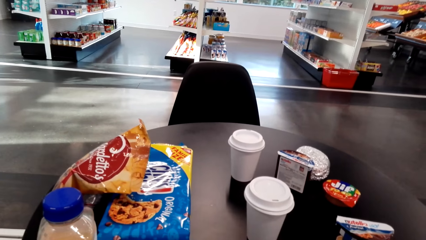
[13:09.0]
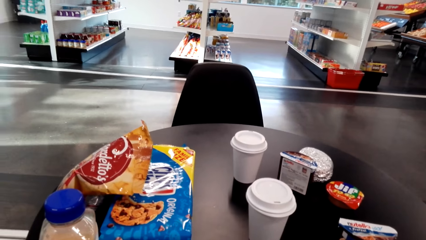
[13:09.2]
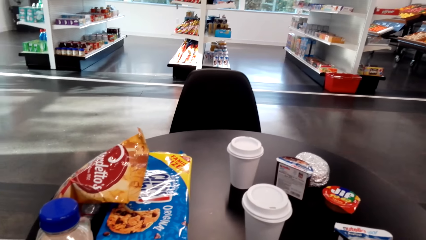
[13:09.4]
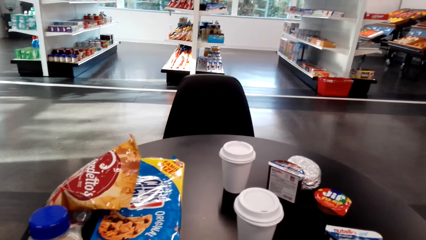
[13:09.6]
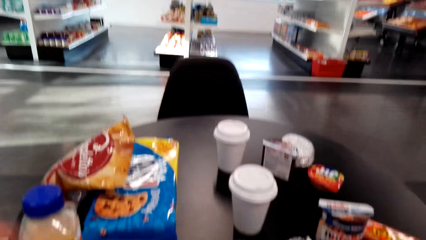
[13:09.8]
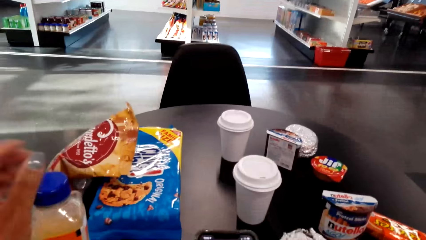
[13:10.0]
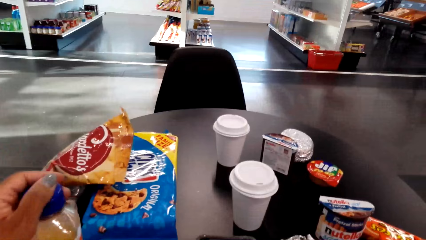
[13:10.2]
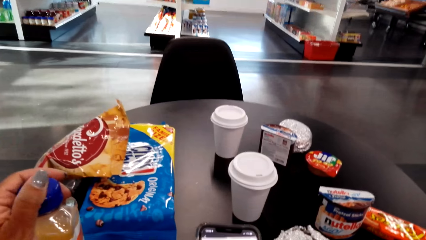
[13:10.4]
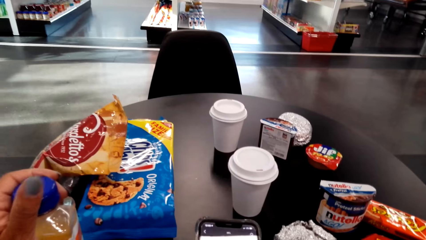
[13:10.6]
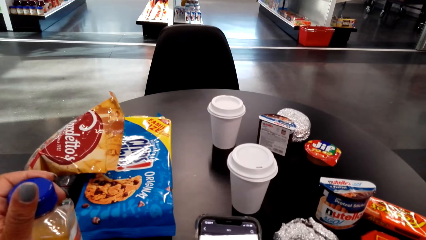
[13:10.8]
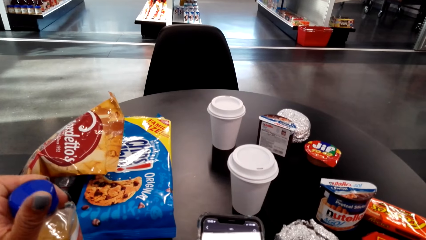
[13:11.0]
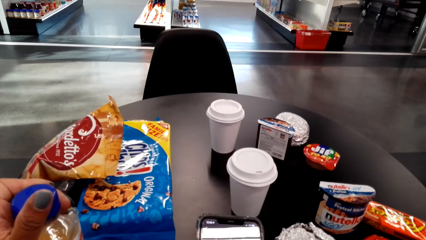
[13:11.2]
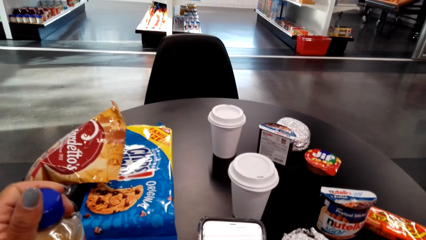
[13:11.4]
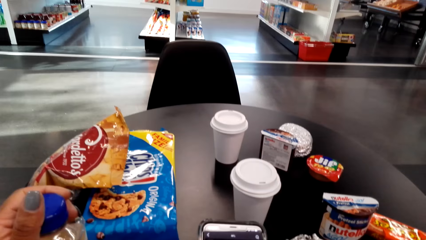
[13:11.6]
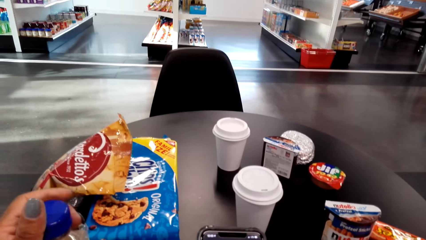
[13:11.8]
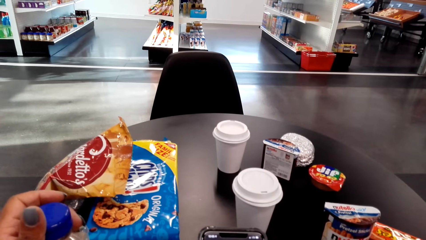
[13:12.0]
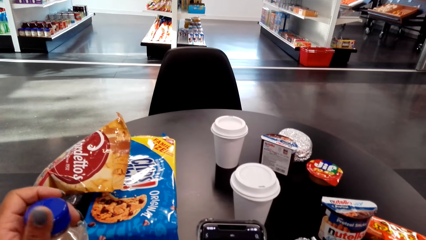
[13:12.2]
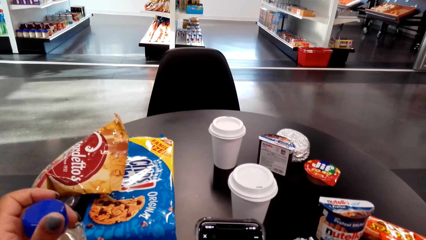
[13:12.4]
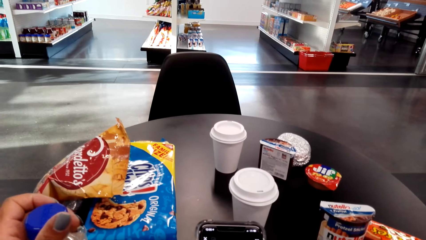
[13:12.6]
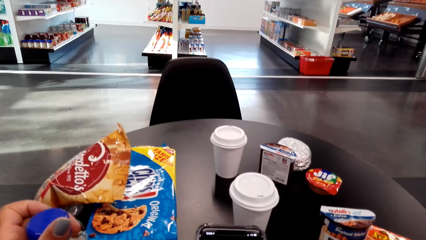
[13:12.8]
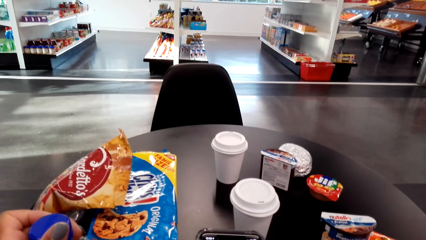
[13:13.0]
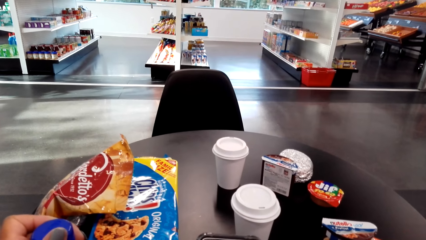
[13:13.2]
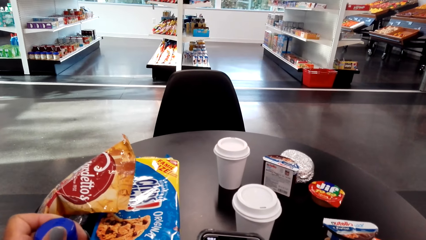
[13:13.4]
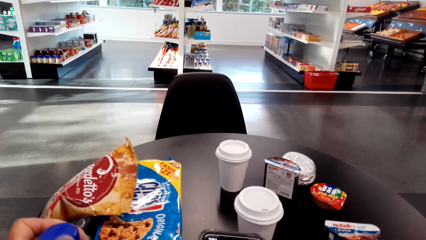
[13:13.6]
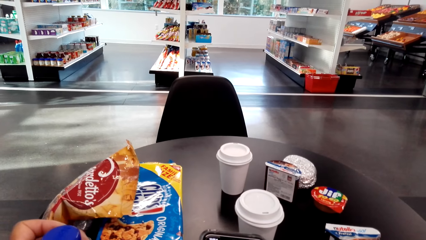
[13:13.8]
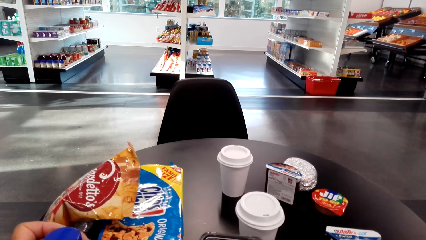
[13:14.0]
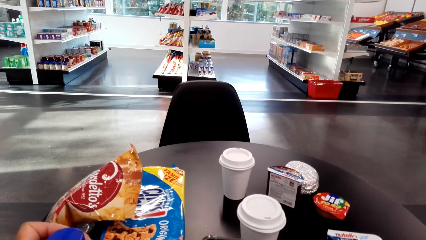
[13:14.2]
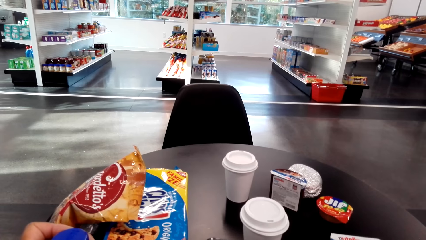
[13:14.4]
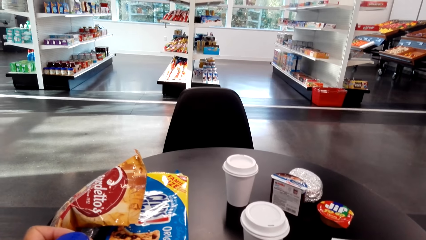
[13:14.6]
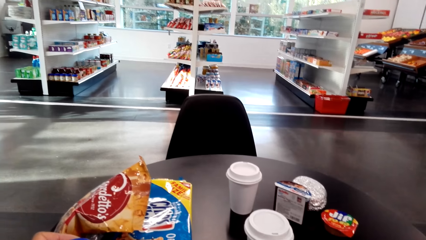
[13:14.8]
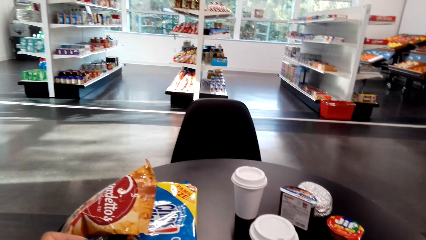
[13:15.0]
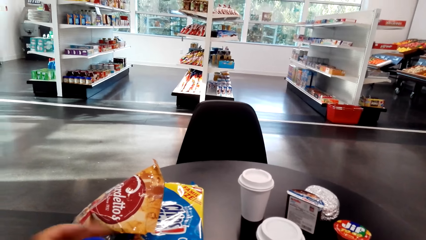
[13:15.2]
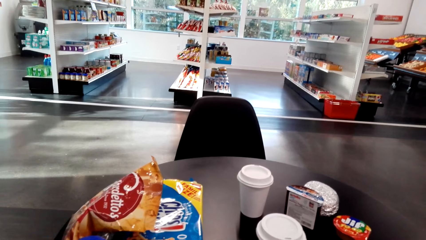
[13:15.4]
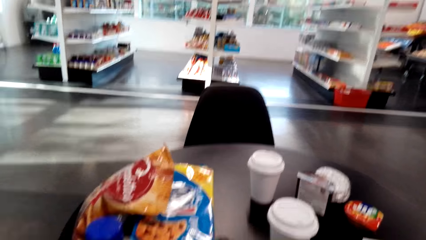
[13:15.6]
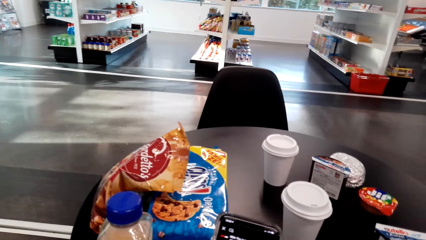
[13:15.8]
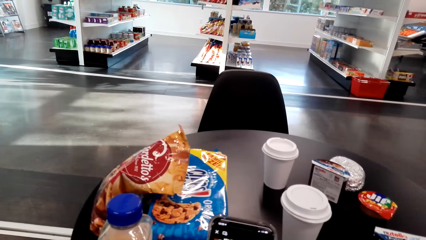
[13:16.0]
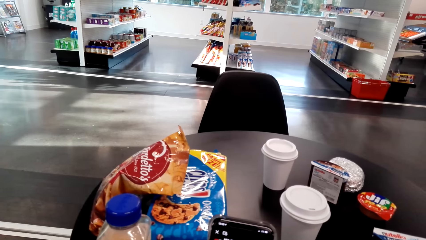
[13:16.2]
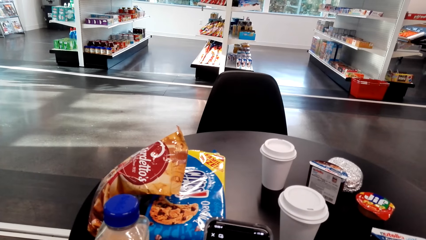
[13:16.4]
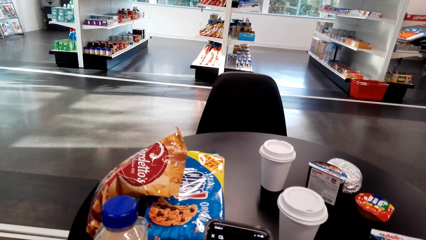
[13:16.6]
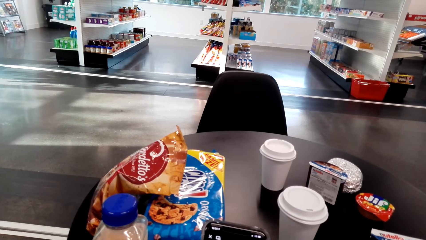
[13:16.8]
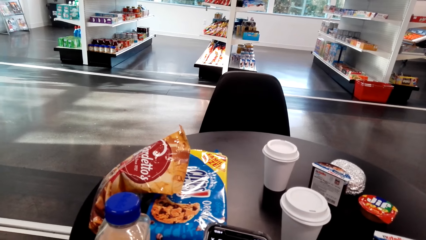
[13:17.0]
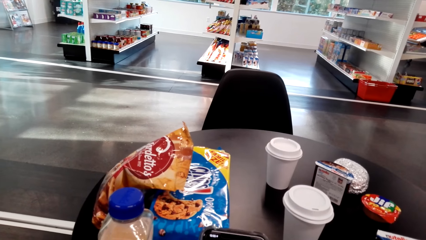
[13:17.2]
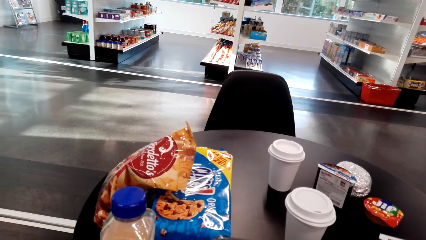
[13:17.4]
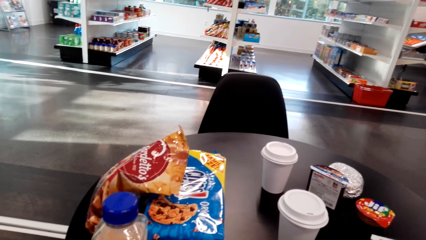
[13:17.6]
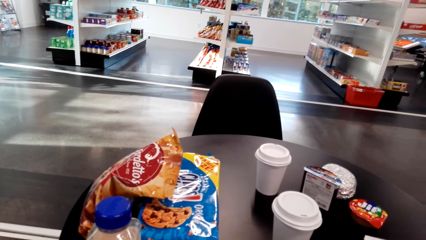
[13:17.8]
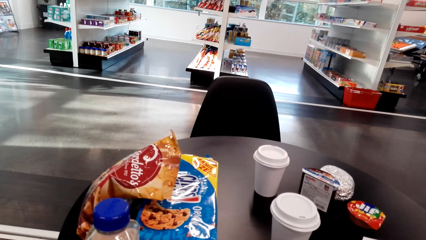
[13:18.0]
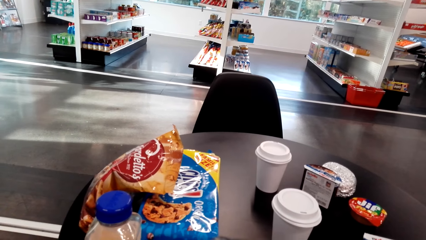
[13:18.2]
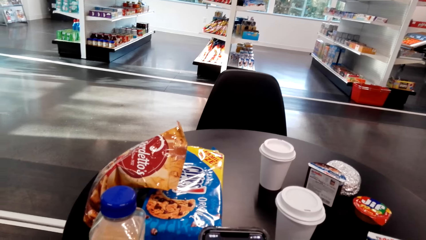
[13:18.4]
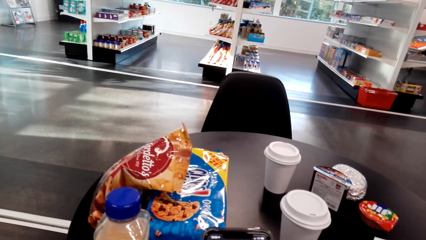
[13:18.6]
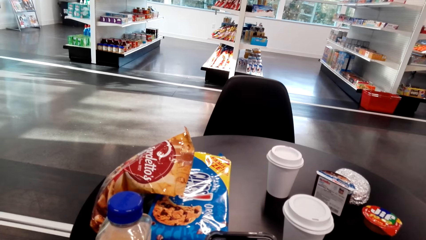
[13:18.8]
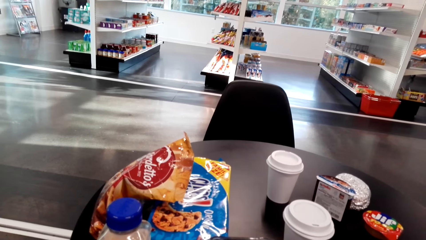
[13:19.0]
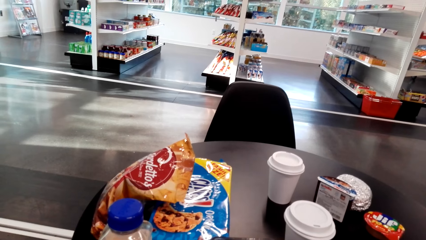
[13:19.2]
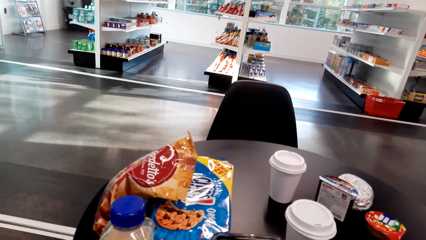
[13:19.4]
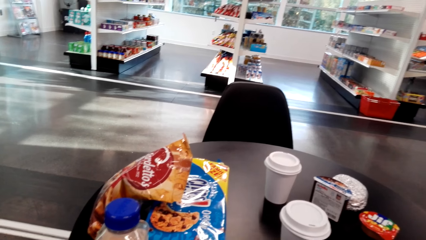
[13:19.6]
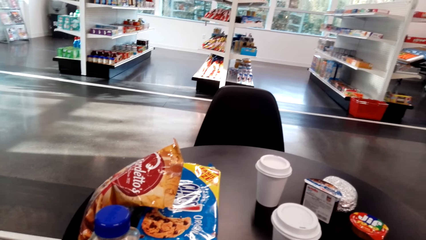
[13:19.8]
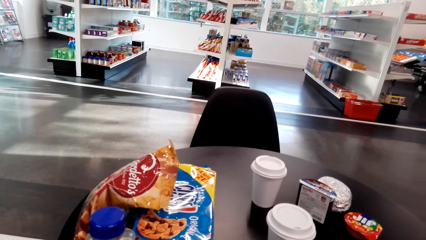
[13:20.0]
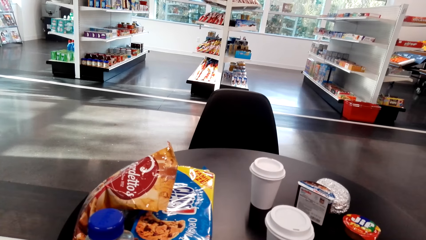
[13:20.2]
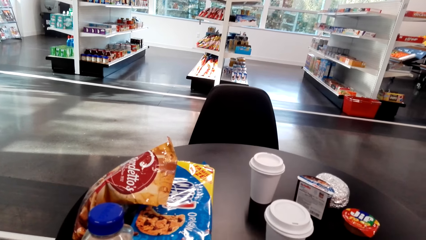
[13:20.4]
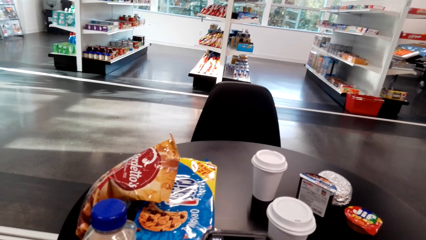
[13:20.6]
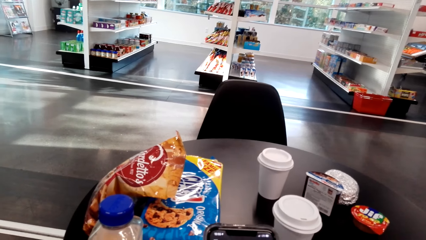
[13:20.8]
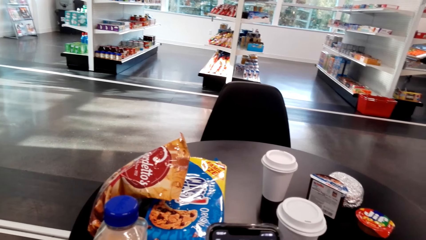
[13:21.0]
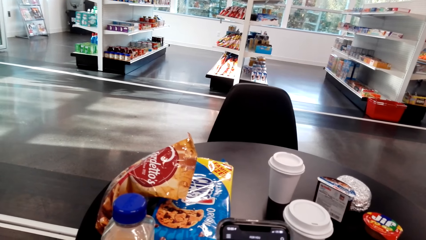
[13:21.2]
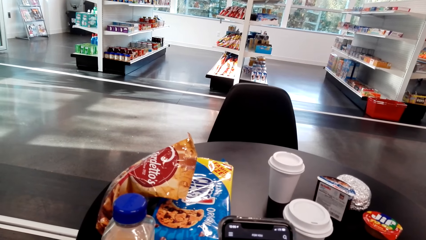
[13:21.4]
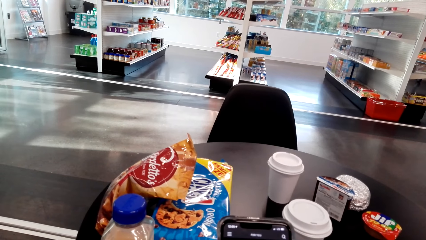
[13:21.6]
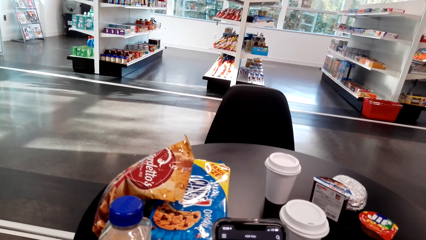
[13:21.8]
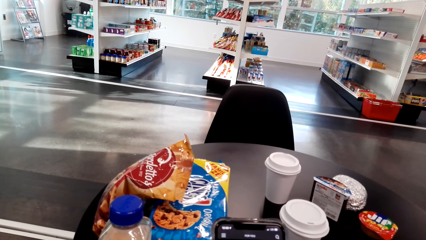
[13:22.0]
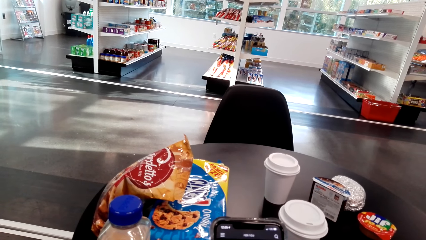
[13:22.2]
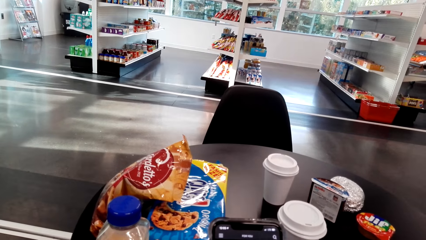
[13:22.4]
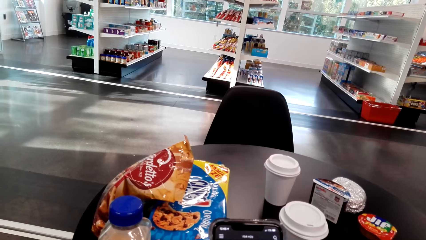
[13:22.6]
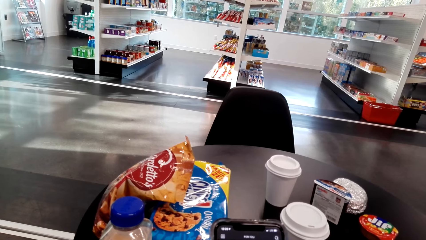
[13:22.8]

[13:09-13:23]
The camera wearer holds the bottle. They hold on to the bottle. They operate the phone. They hold the phone.
